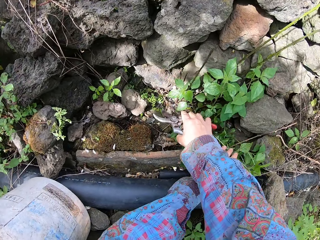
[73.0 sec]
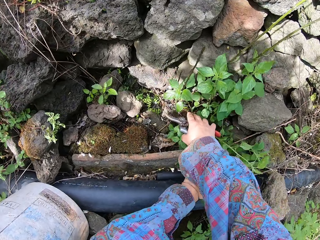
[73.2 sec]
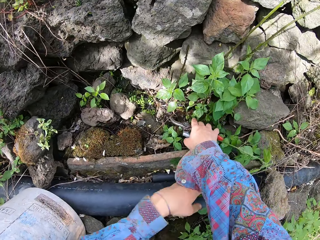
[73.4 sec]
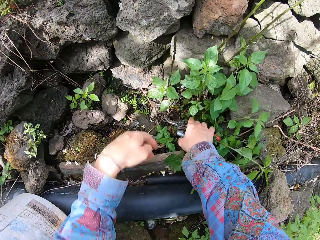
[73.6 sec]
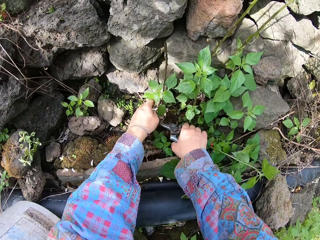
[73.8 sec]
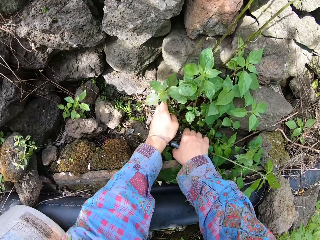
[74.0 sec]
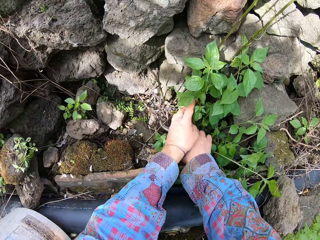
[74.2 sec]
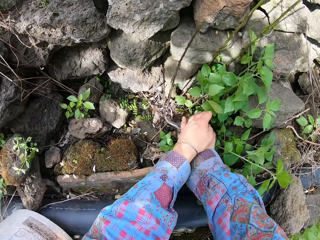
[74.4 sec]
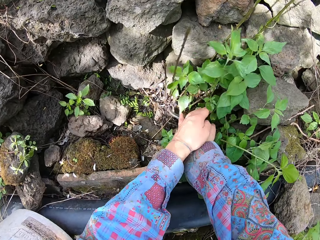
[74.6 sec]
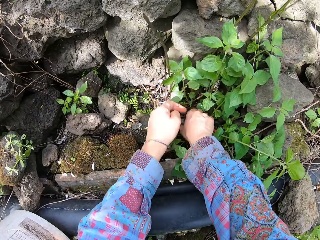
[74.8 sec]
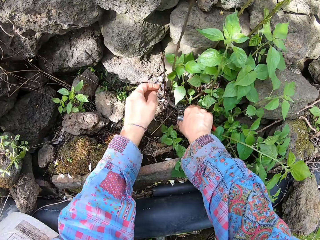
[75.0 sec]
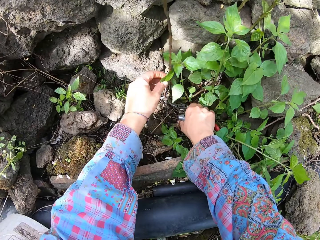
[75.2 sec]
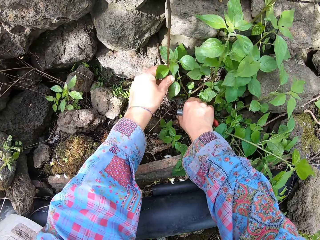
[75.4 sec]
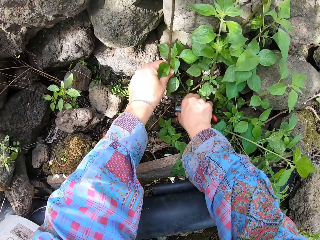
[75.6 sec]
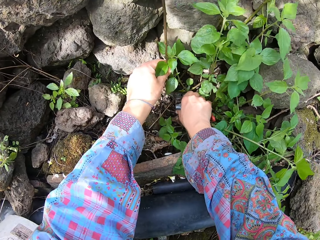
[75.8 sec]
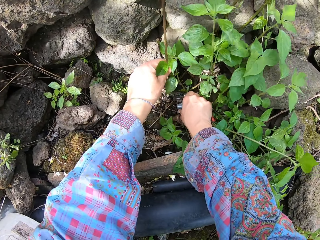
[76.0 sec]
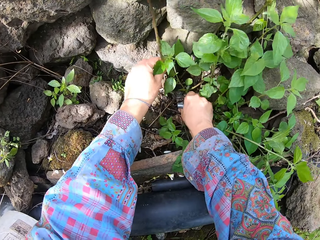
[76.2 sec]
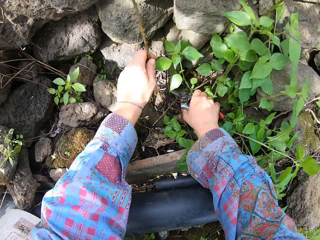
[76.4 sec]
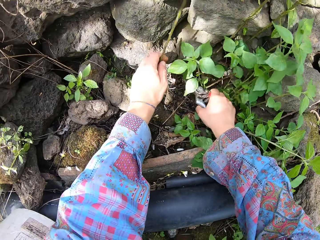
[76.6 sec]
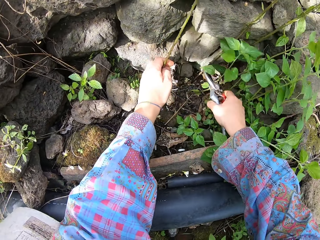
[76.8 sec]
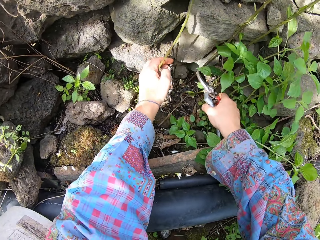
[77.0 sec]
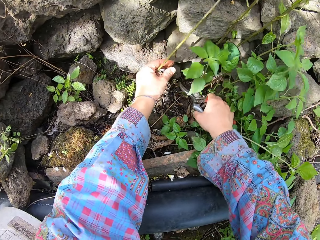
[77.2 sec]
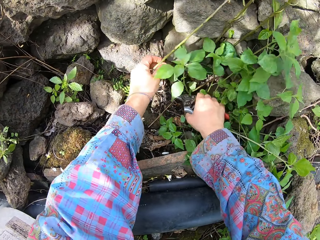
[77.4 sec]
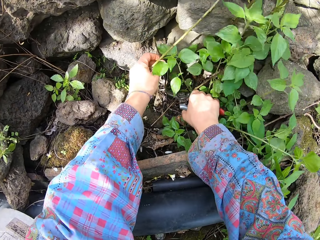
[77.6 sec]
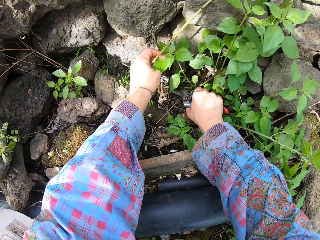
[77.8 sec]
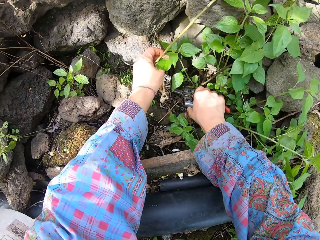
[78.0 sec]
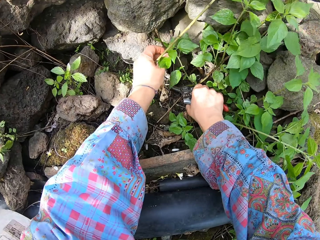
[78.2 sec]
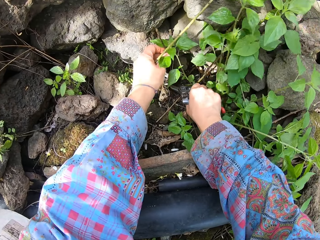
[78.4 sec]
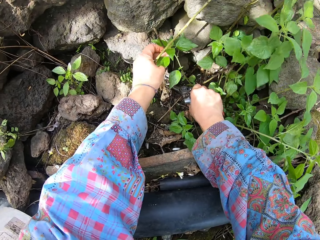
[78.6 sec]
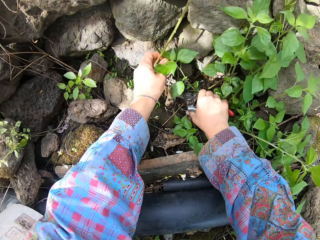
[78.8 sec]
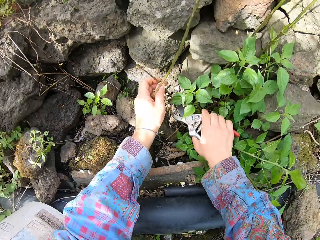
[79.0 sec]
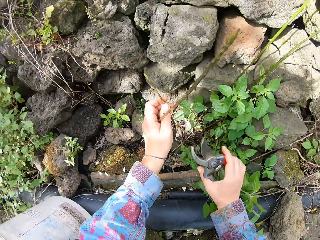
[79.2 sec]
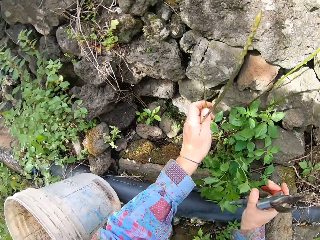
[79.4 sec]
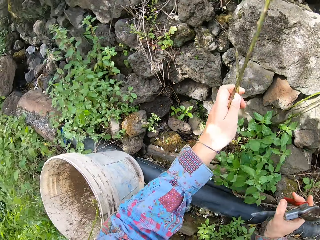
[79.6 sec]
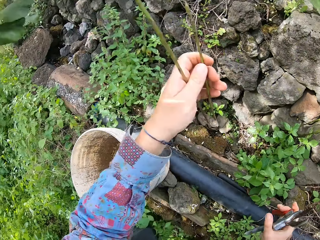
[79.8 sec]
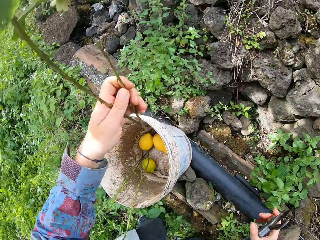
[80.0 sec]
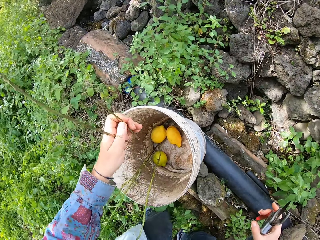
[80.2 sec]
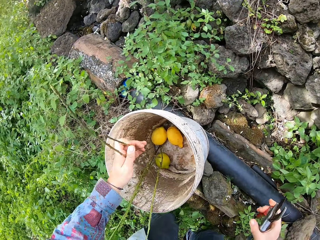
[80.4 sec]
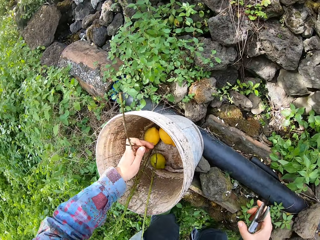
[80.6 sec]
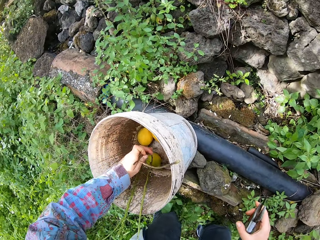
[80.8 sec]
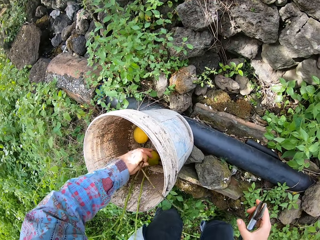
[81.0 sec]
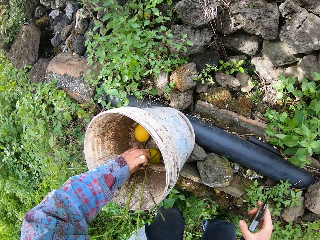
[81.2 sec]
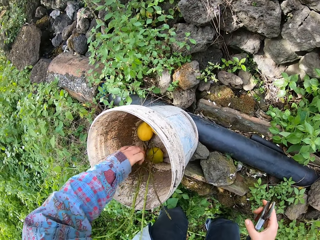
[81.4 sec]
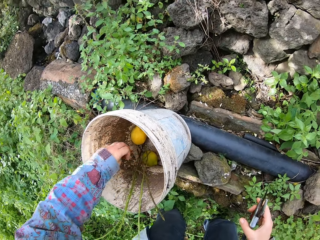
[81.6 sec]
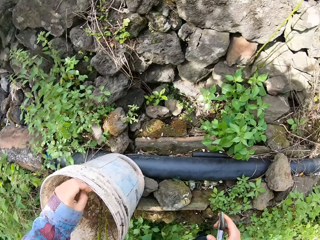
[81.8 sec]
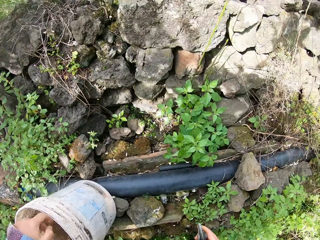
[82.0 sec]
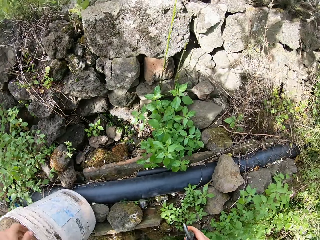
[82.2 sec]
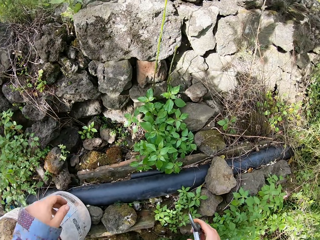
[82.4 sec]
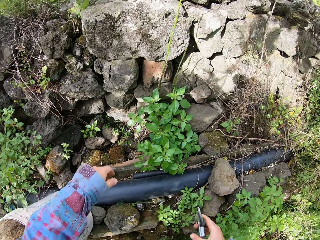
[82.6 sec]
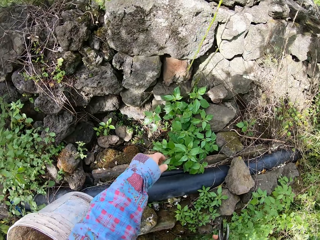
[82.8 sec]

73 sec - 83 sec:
The camera wearer picks another plant with his left hand. He holds the plant. He cuts the plant with a pair of pruners in his right hand. He cuts another plant with the pair of pruners in his right hand. He drops the plants in a bucket with his left hand.

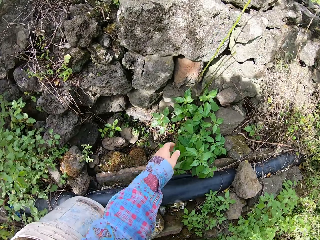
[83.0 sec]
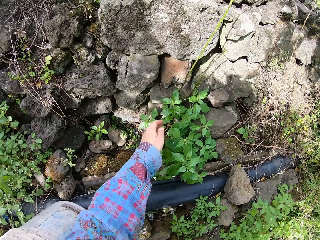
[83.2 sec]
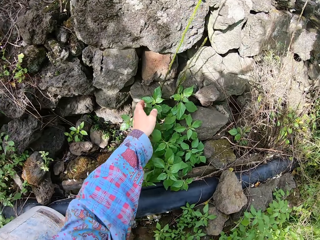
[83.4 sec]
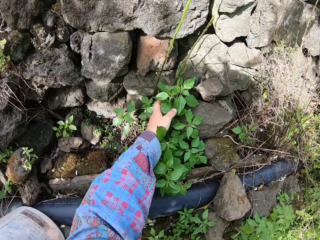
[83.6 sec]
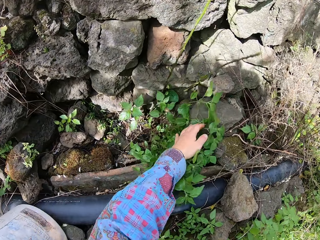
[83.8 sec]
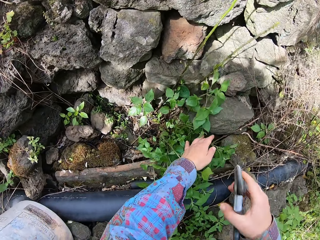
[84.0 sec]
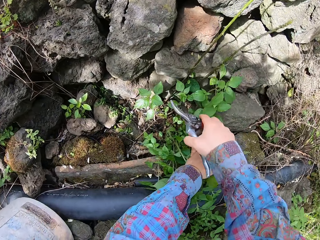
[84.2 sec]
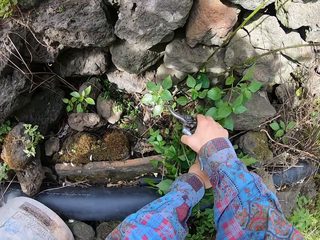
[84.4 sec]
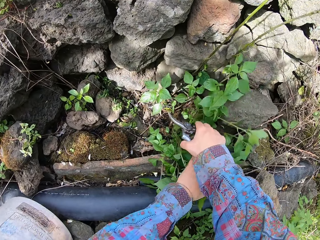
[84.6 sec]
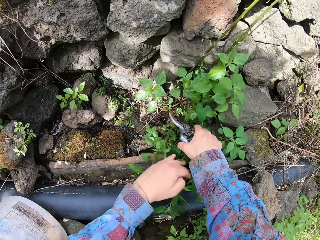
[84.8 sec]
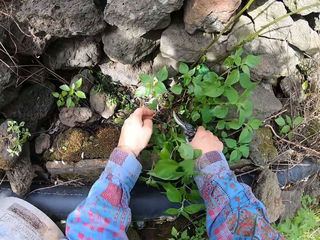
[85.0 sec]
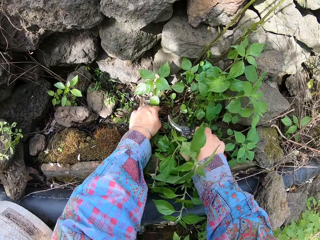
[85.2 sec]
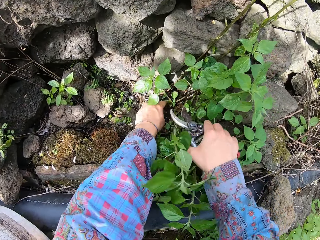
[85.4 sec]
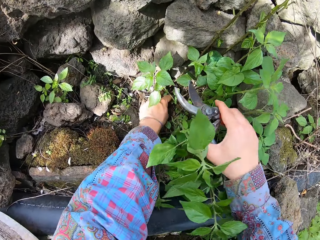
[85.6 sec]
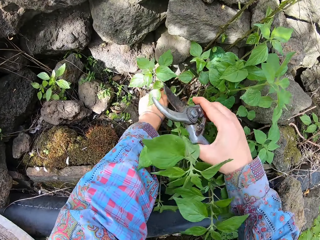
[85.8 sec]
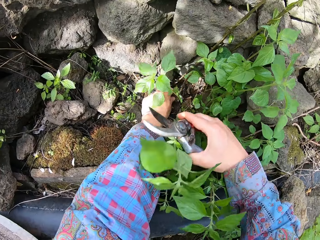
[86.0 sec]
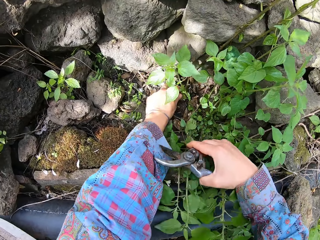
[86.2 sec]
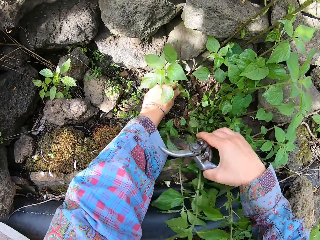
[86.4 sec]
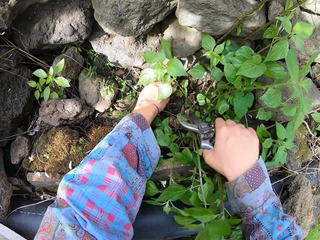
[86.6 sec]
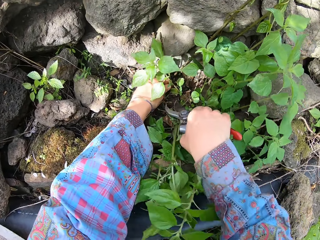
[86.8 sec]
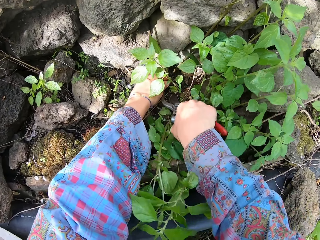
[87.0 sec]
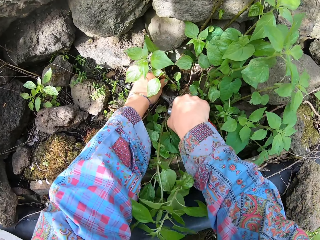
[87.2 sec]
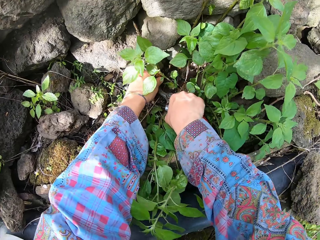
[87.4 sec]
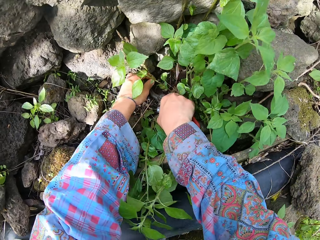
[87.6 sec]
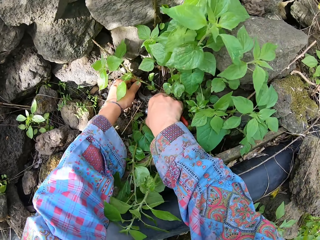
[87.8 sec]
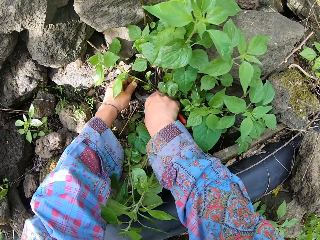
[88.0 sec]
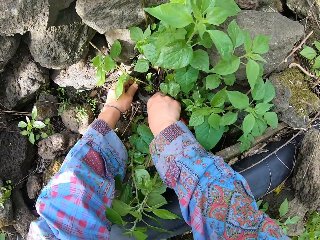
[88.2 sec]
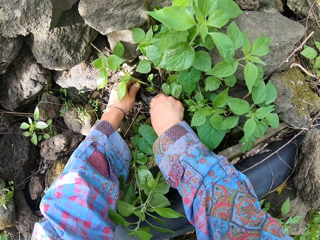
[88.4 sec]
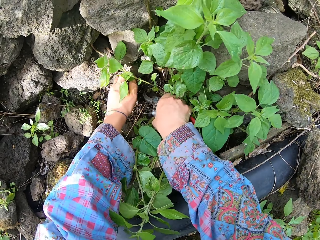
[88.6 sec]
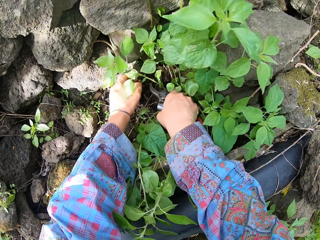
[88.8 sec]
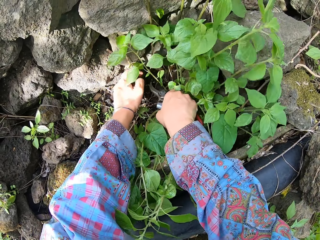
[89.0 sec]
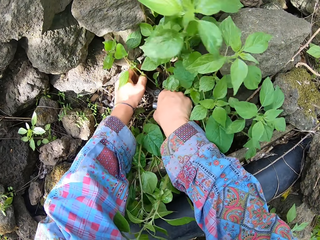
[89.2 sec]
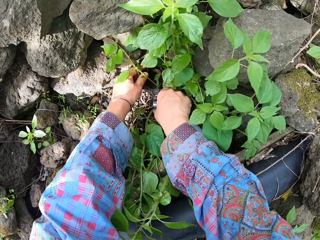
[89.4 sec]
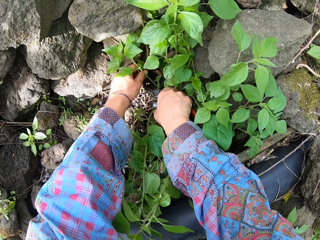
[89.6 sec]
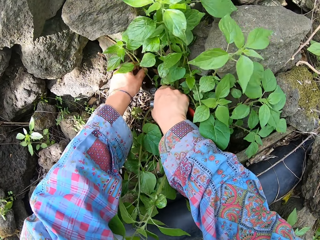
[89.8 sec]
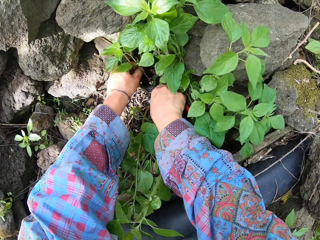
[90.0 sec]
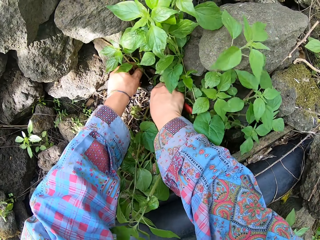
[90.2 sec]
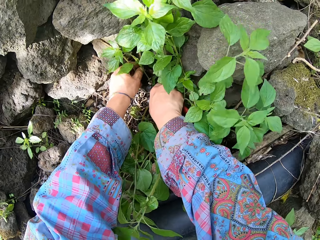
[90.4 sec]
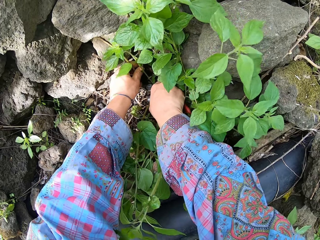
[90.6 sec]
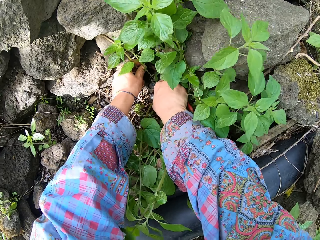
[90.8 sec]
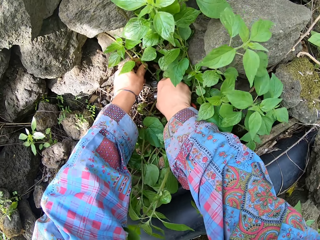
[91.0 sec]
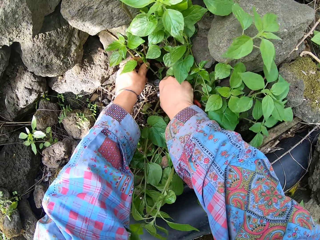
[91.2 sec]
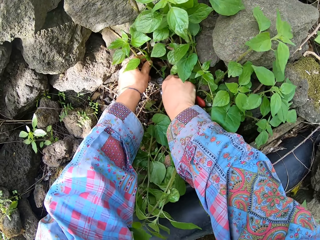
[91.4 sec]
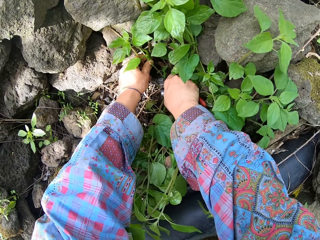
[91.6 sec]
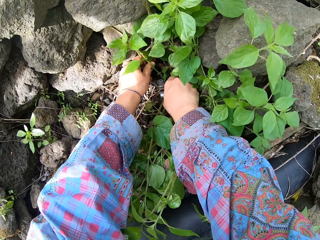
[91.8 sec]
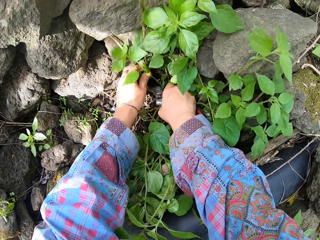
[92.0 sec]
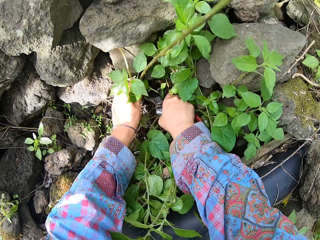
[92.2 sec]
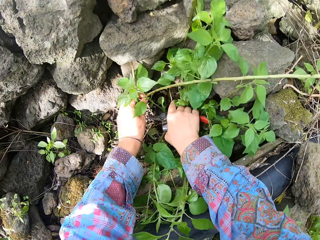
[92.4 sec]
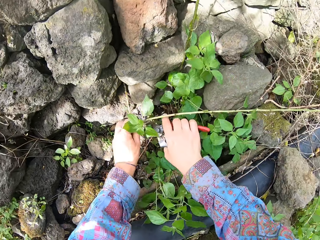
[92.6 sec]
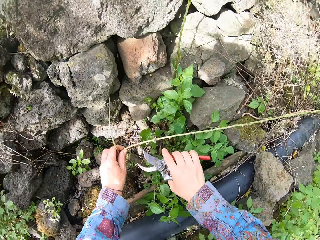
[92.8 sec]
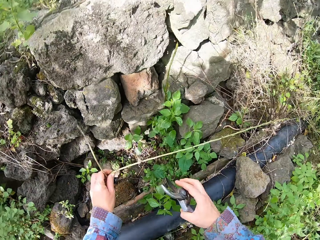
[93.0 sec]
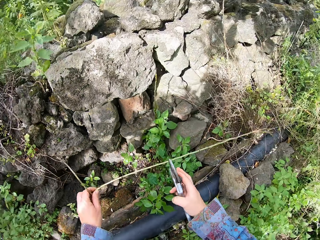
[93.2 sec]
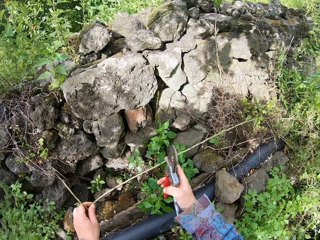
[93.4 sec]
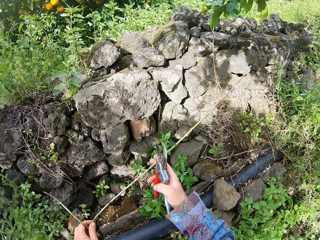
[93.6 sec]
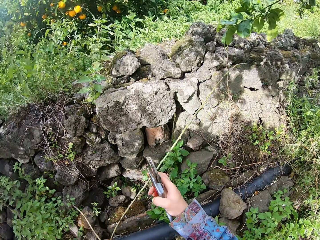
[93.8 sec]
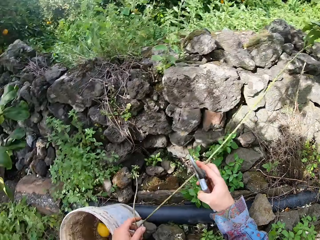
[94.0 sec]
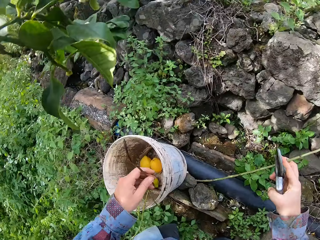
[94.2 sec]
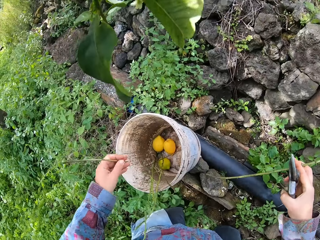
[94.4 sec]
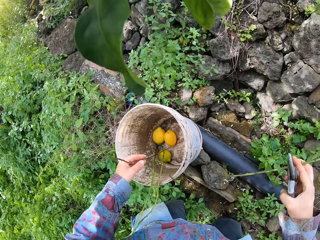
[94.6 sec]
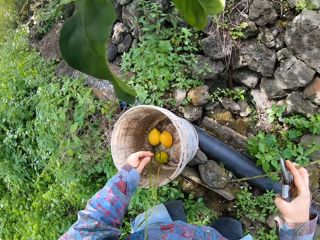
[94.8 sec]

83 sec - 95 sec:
The camera wearer touches some plants with both hands. He holds the plant. He picks another plant with his left hand. He cuts the plant with a pair of pruners in his right hand. He cuts another plant with the pair of pruners in his right hand. He passes one of the plants to his right hand.
